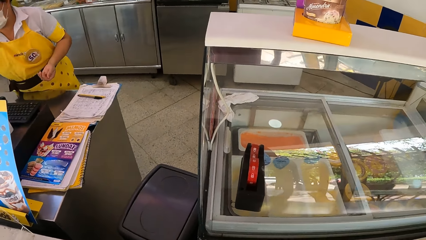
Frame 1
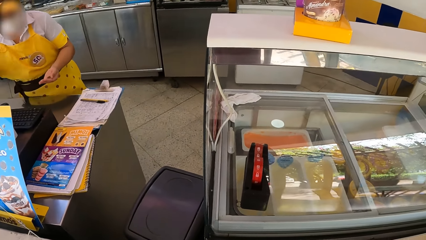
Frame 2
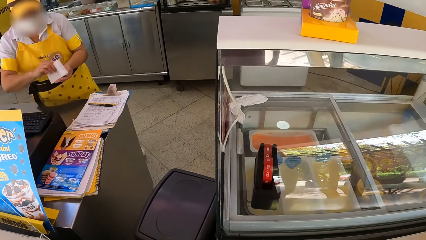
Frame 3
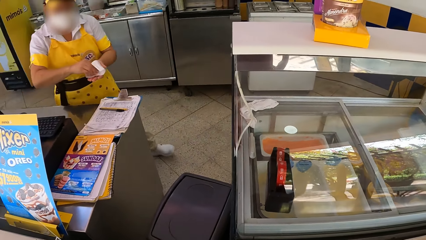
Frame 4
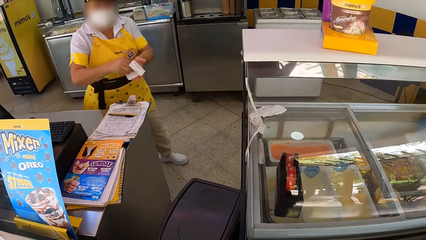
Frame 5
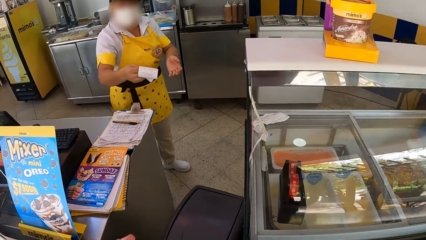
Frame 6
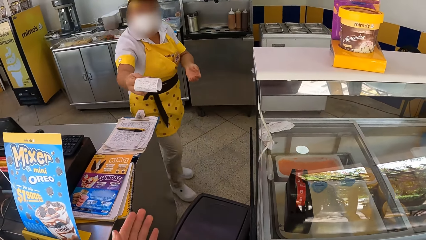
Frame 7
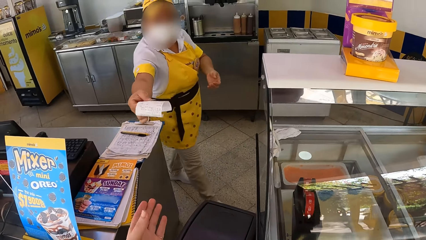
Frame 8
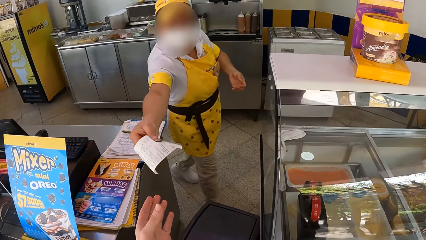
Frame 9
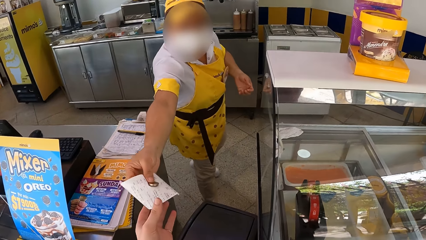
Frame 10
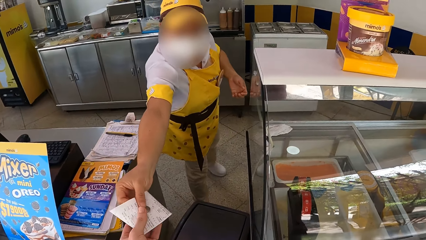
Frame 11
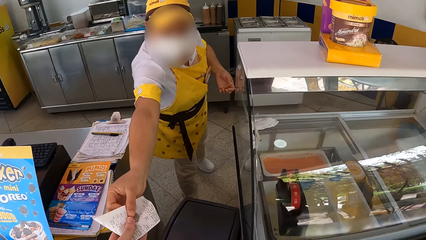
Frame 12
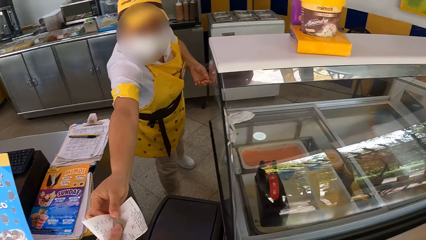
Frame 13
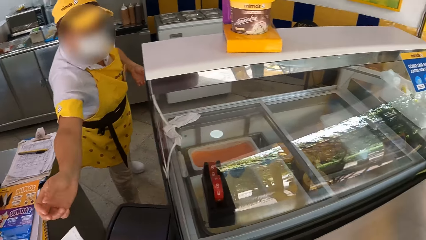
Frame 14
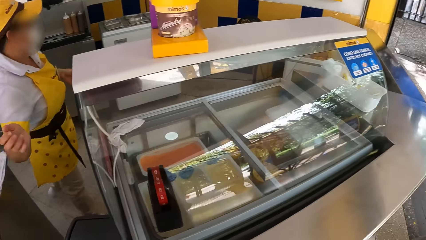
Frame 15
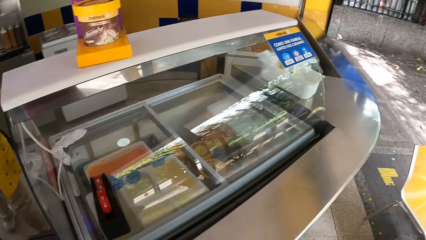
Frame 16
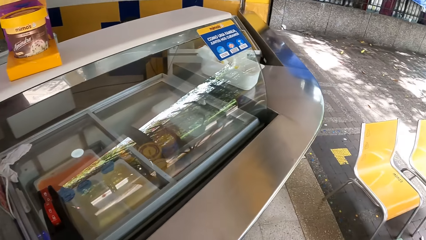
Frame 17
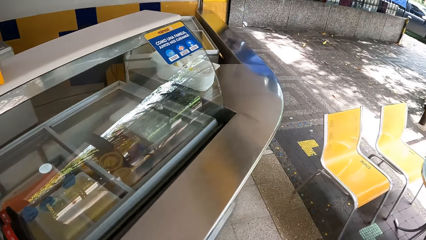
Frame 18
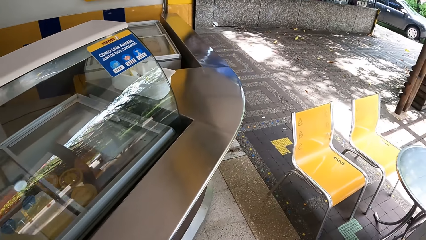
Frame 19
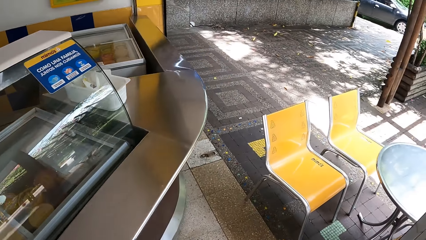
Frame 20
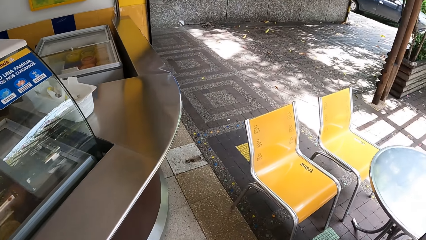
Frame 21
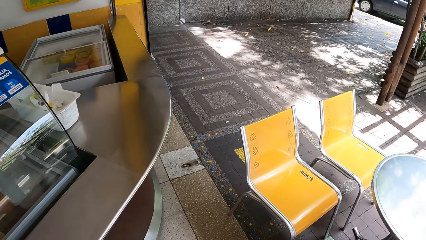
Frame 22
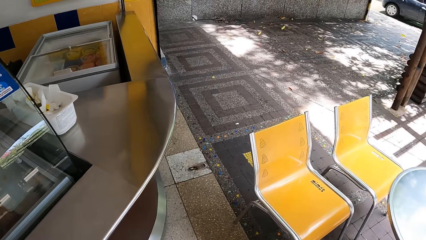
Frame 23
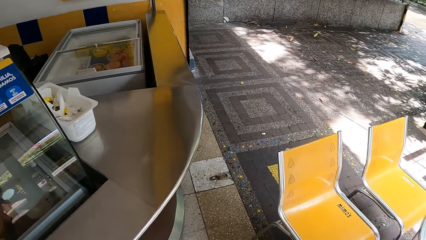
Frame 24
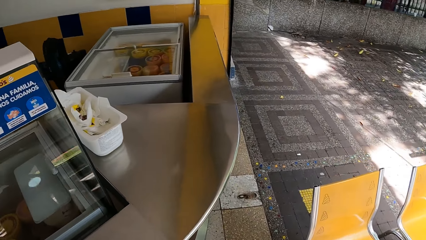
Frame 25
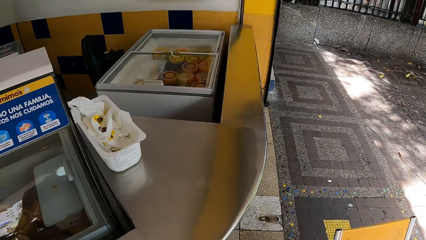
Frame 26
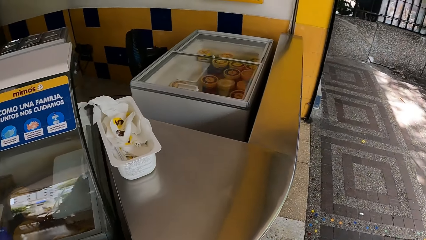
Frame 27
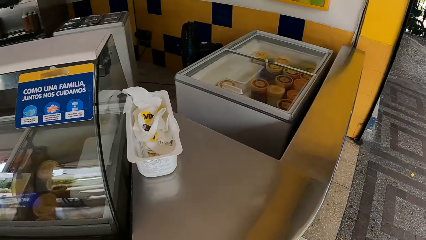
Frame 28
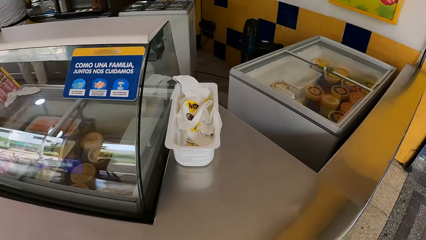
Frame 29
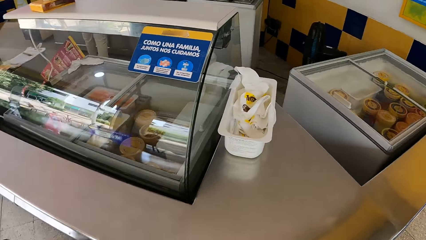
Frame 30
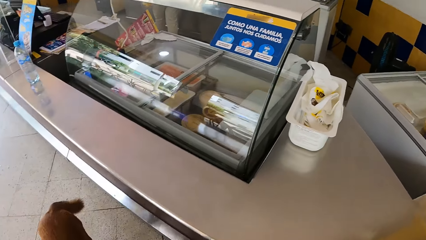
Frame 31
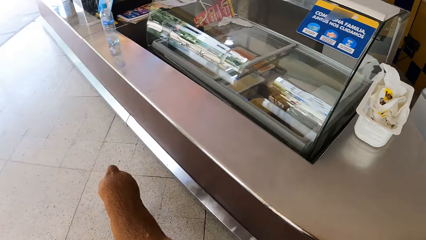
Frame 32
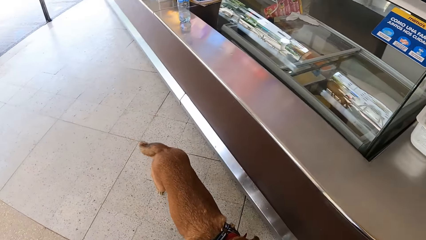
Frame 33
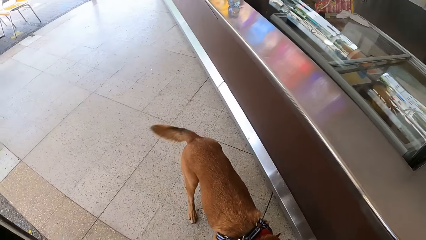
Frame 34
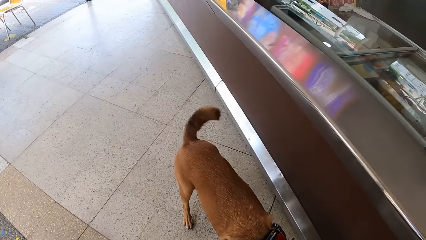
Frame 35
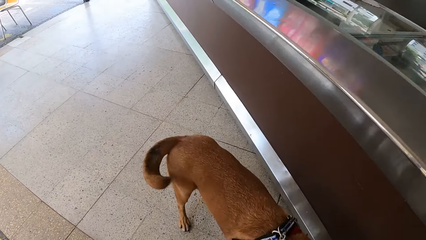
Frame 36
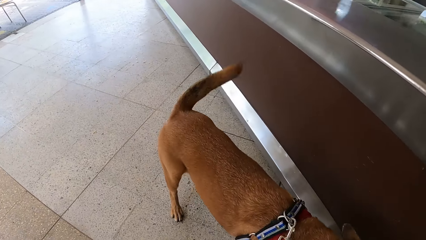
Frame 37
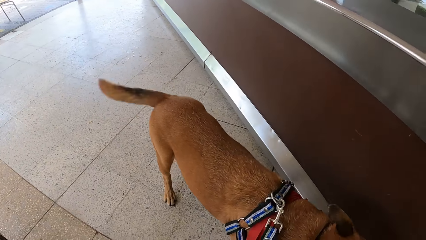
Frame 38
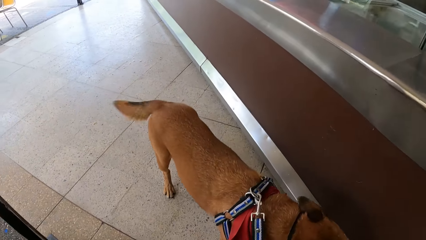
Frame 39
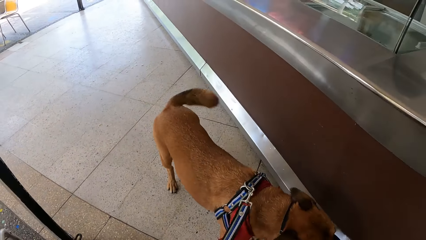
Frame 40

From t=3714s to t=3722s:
A waitress picks up a receipt. A woman walks inside a restaurant. The waitress picks coins from her hand, walks forward, hands the camera wearer the receipt and hands the camera wearer the coins. The camera wearer takes a coin from the waitress and takes the receipt from the waitress. They look around. They walk alongside a counter inside the restaurant. They look around. They look at a dog. They squat.

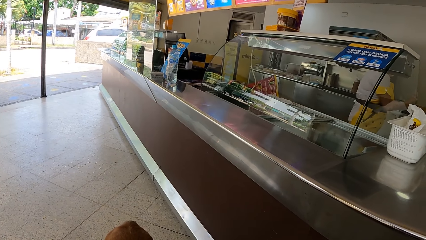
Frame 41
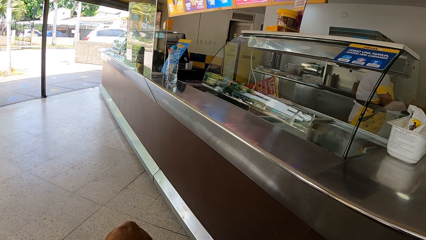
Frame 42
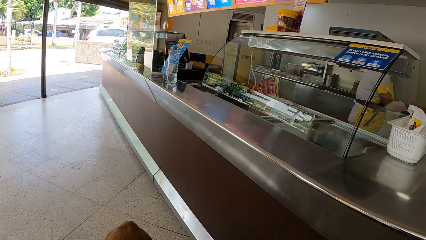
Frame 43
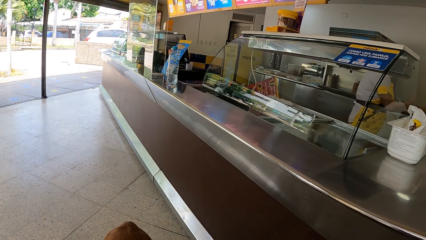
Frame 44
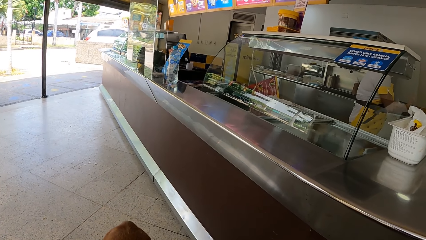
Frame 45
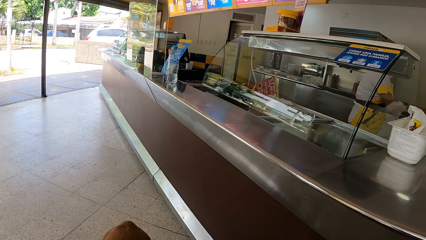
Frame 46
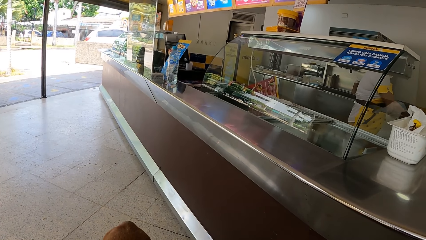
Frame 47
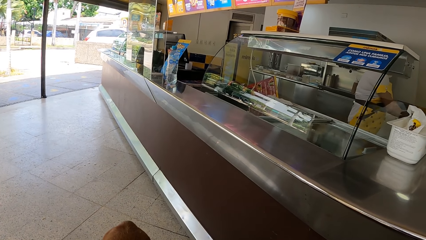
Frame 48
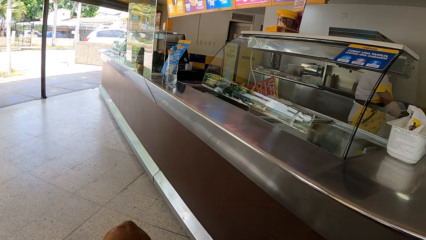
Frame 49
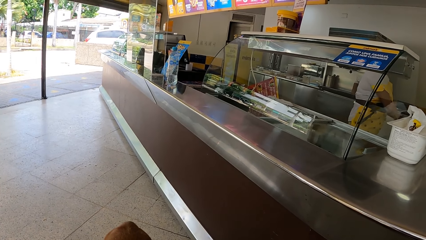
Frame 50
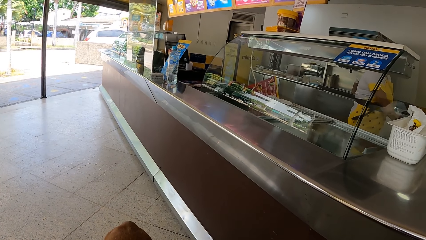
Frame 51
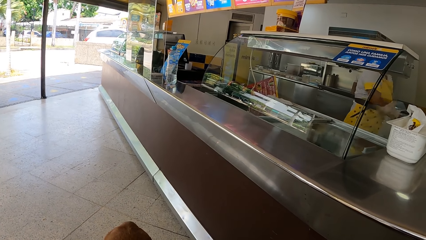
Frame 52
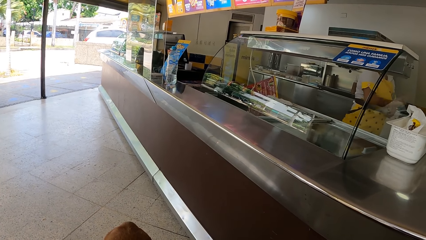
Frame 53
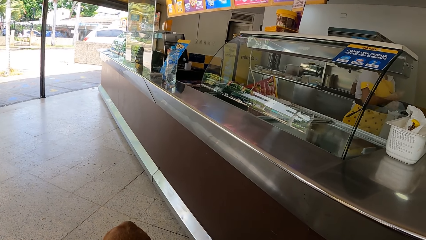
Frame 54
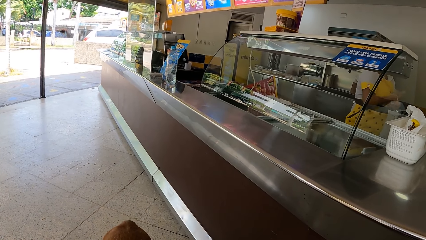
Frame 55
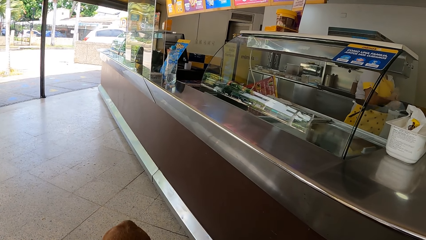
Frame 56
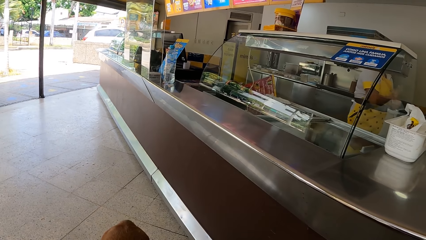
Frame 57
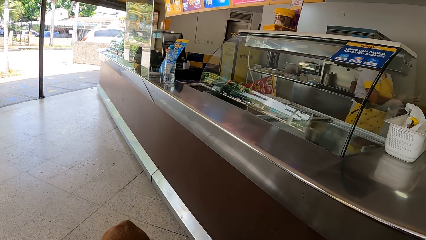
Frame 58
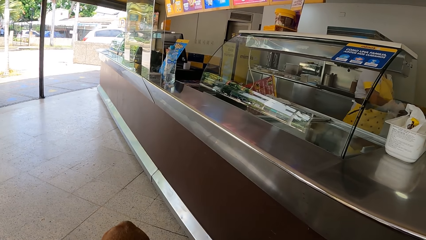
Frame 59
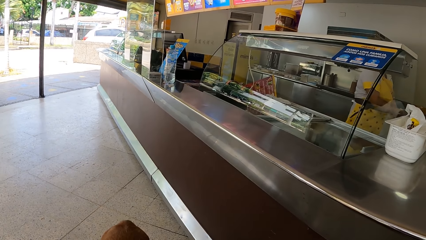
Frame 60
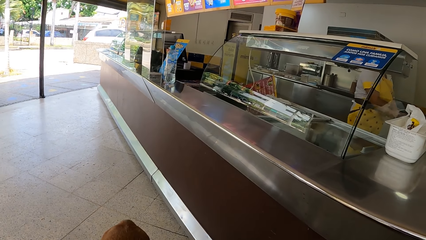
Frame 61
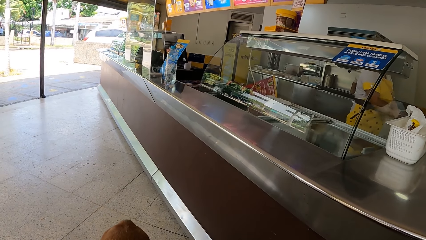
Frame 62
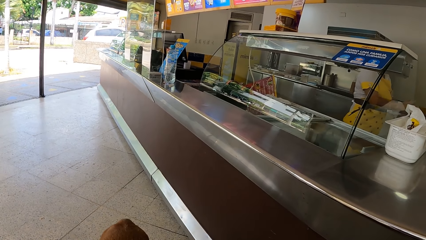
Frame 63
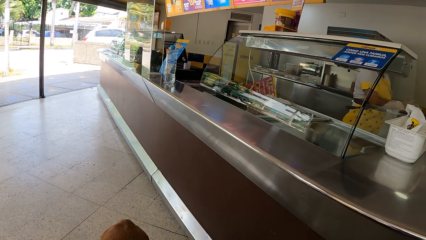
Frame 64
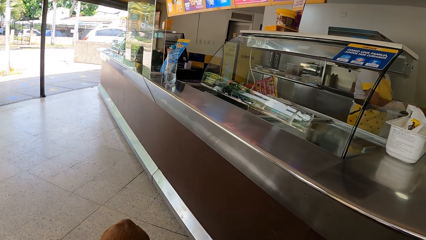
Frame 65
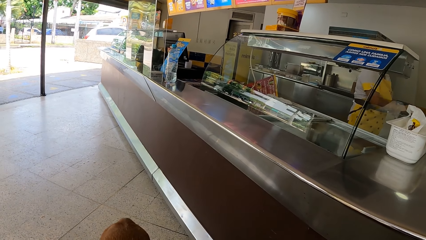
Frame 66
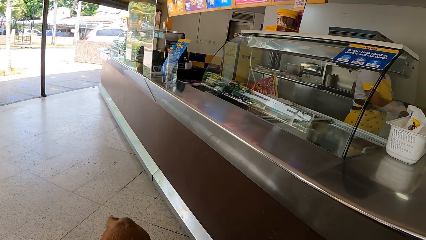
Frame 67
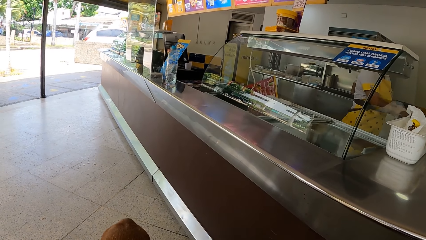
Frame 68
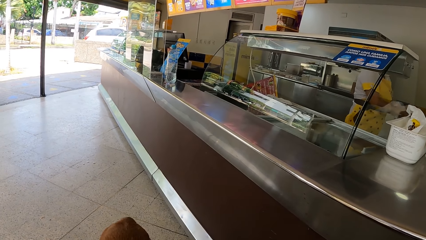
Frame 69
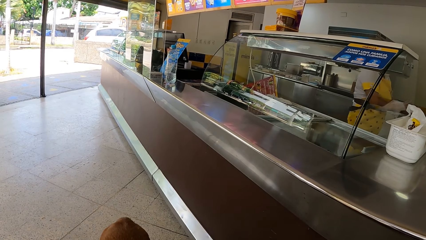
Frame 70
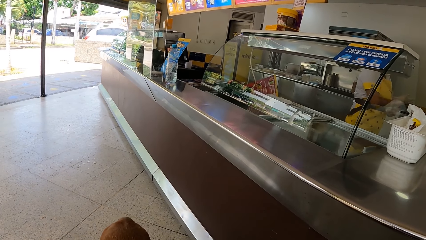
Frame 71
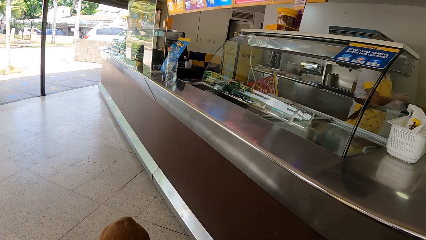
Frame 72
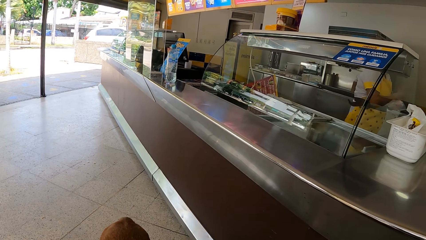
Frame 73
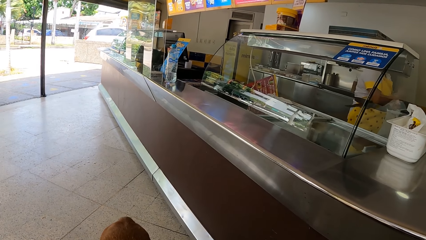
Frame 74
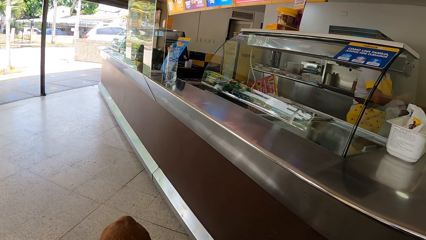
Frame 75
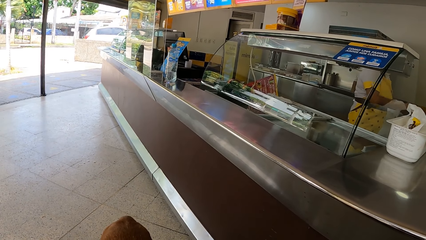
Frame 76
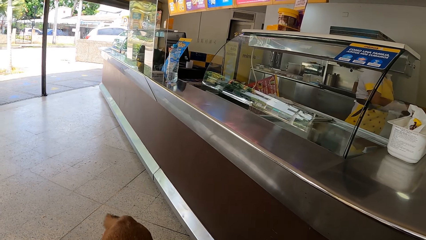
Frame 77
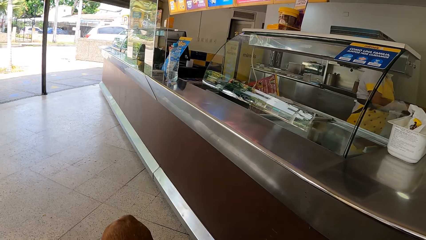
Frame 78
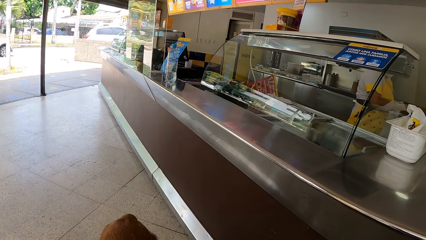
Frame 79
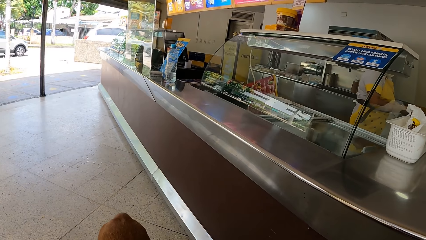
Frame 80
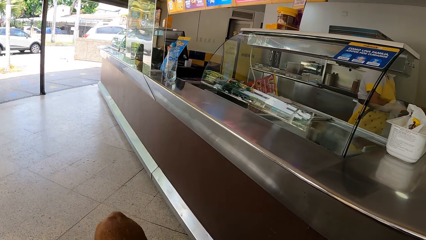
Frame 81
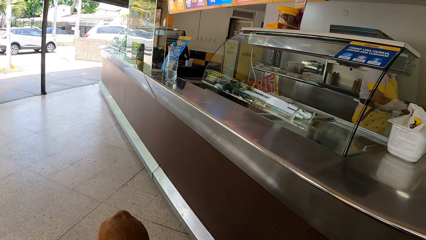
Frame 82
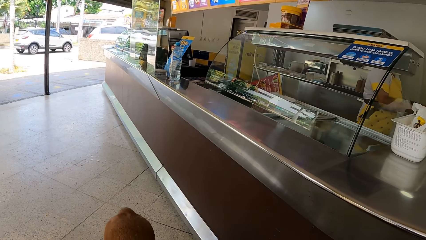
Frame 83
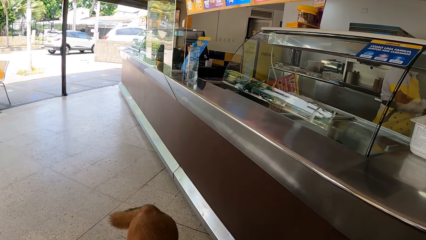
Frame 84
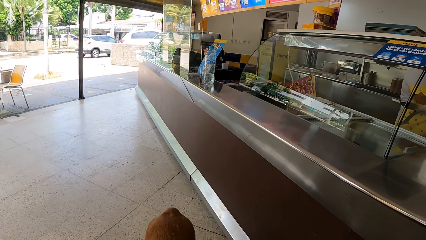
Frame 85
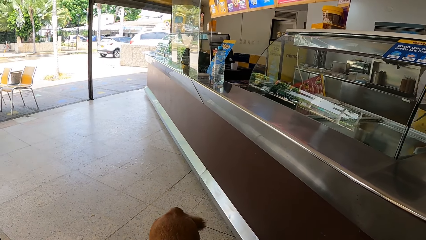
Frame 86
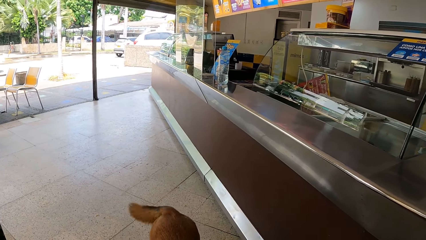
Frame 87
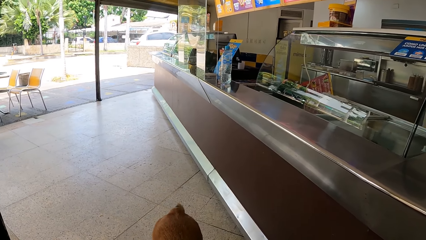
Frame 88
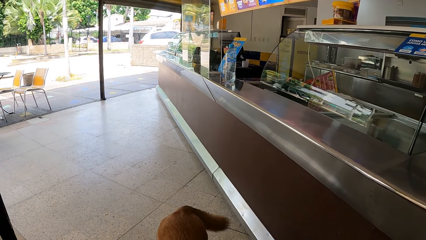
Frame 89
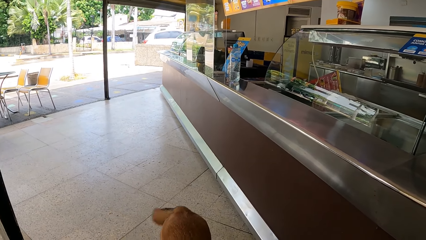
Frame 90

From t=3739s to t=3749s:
A waitress does something. The waitress adjusts a polythene glove on her hands.
